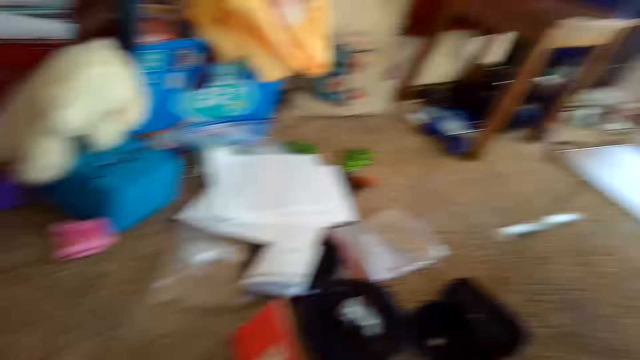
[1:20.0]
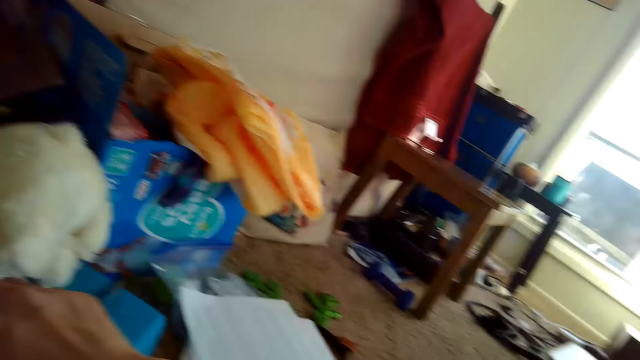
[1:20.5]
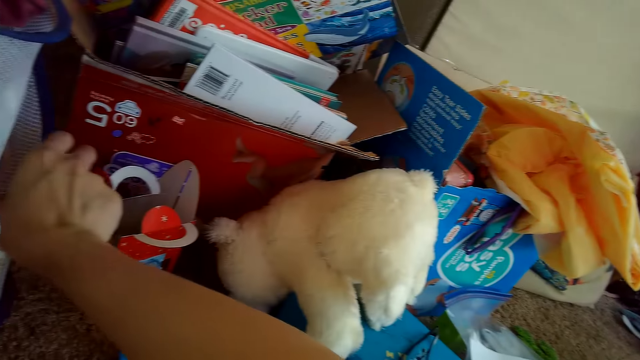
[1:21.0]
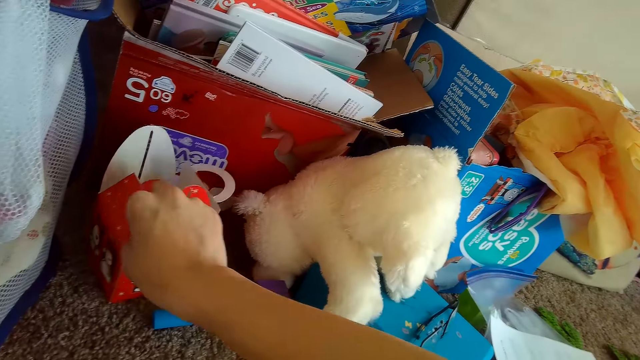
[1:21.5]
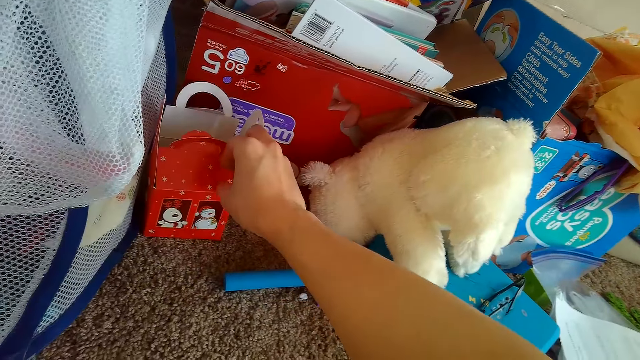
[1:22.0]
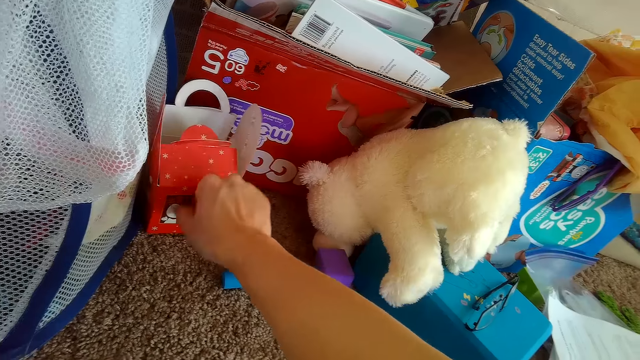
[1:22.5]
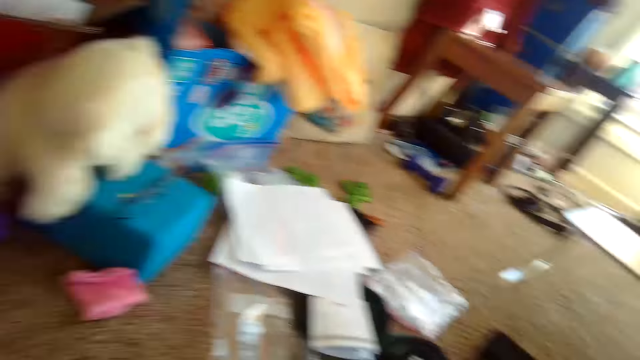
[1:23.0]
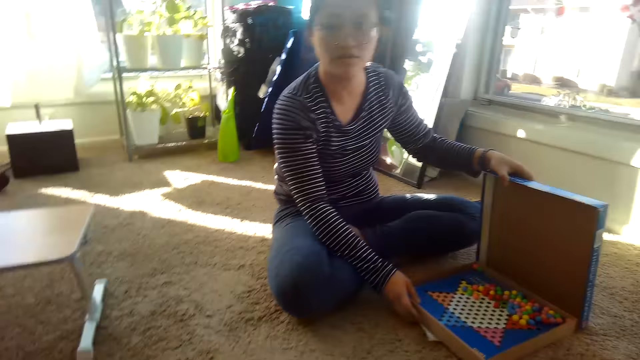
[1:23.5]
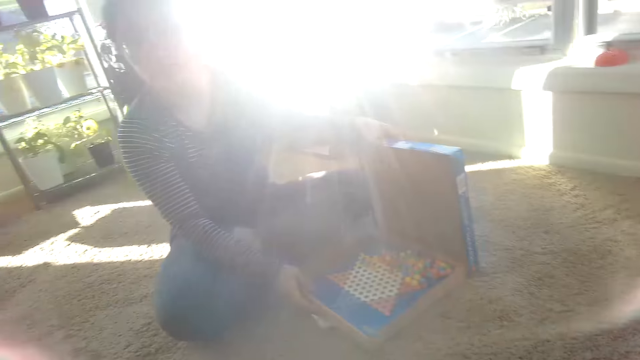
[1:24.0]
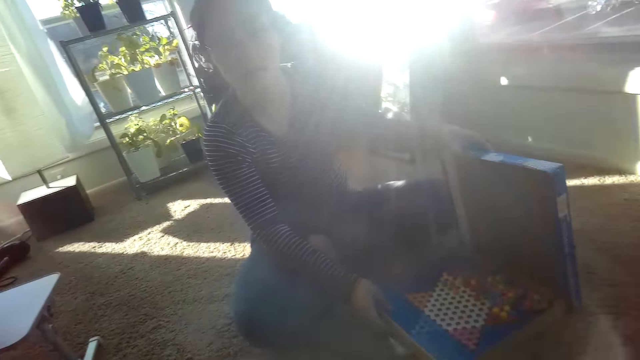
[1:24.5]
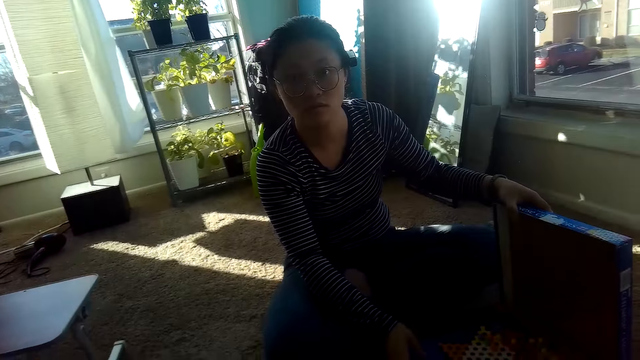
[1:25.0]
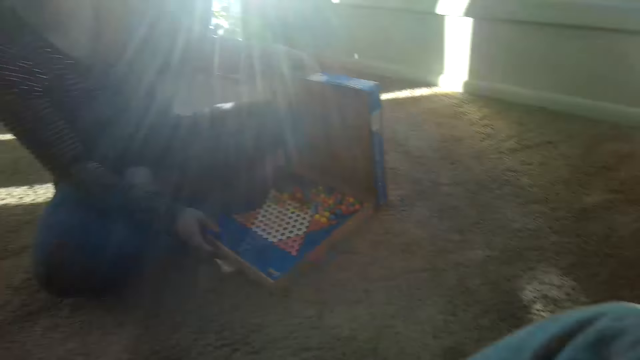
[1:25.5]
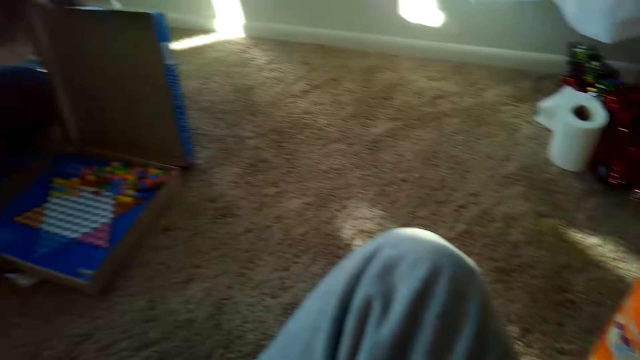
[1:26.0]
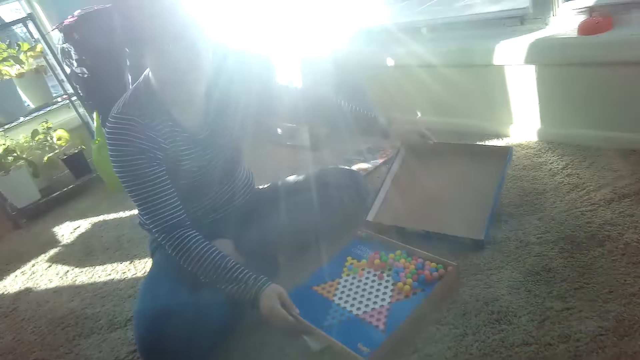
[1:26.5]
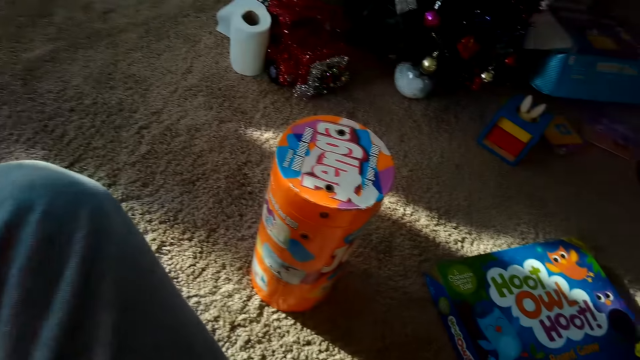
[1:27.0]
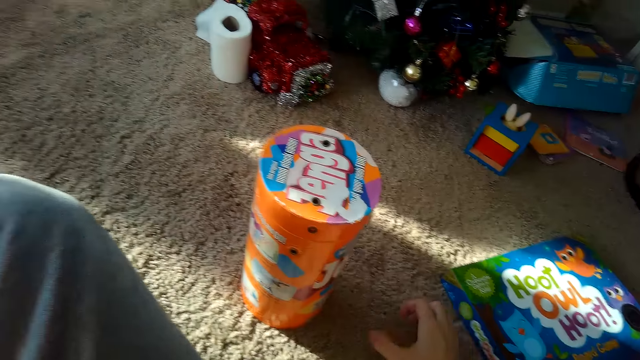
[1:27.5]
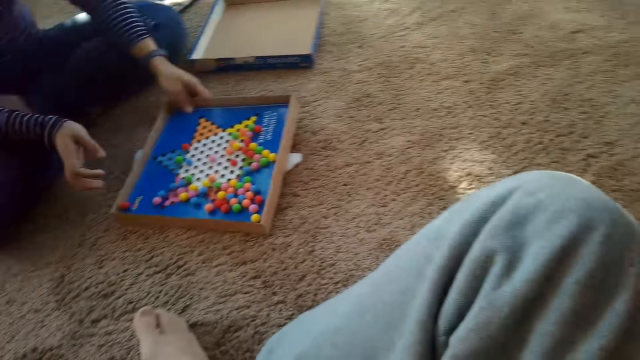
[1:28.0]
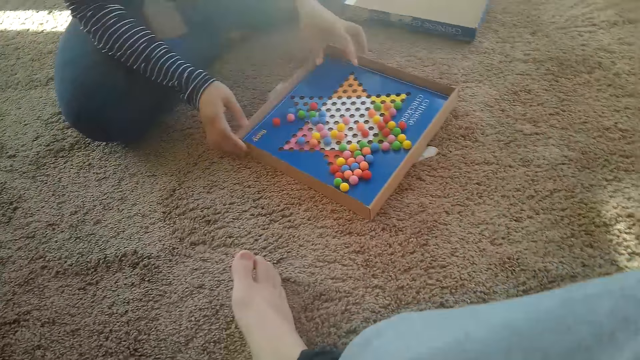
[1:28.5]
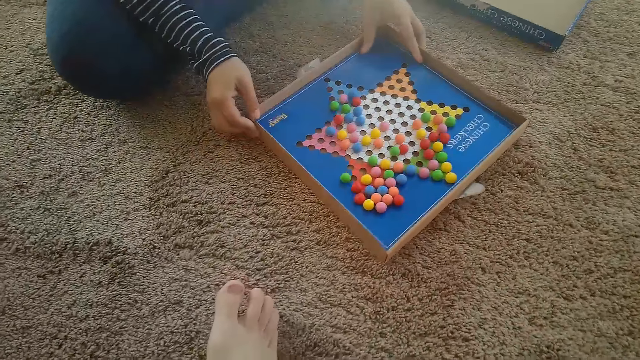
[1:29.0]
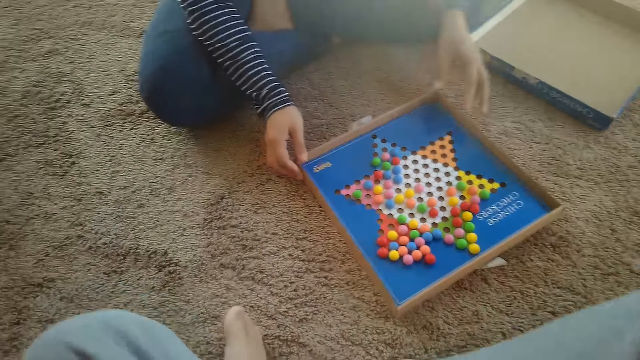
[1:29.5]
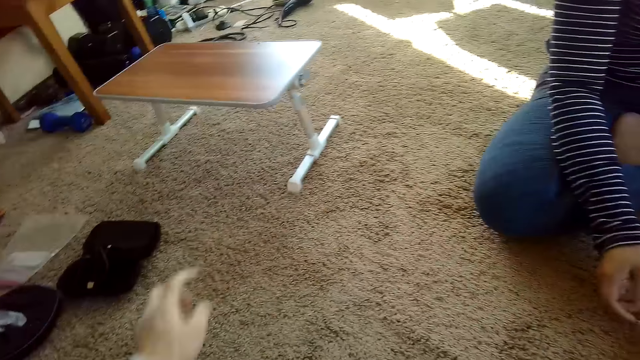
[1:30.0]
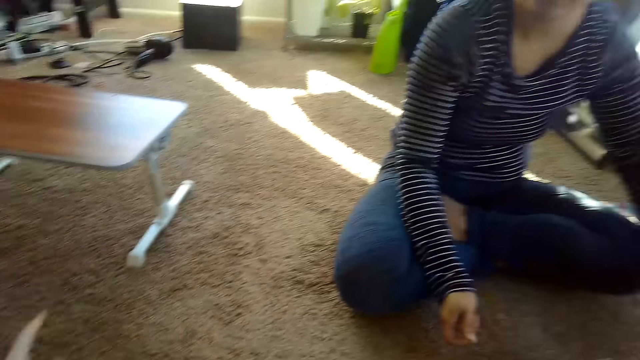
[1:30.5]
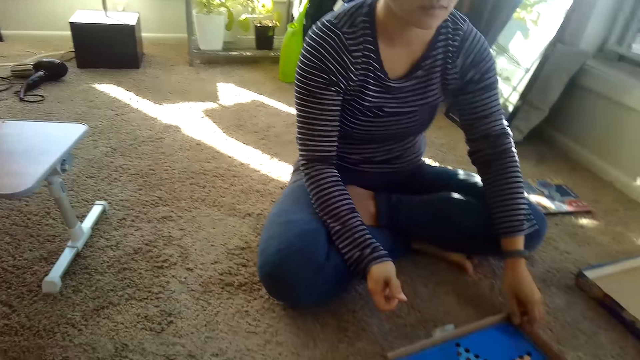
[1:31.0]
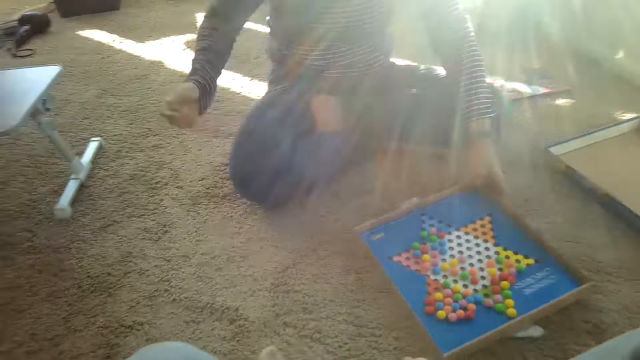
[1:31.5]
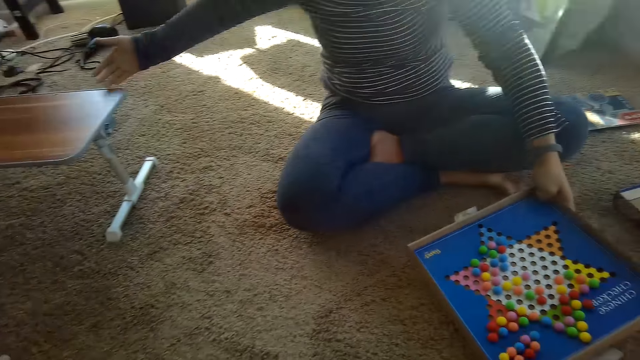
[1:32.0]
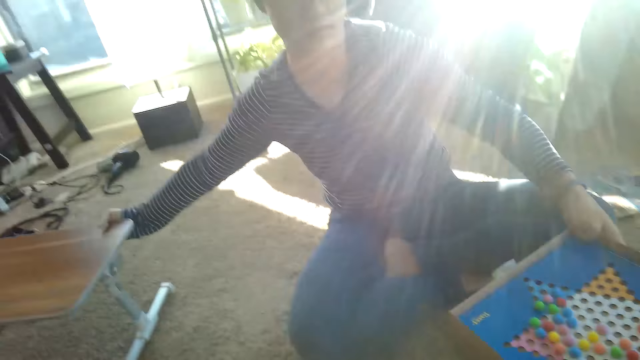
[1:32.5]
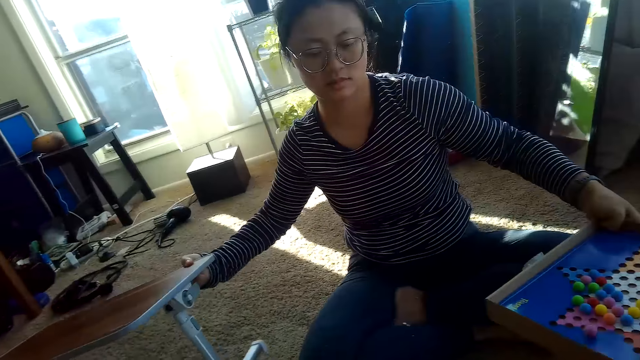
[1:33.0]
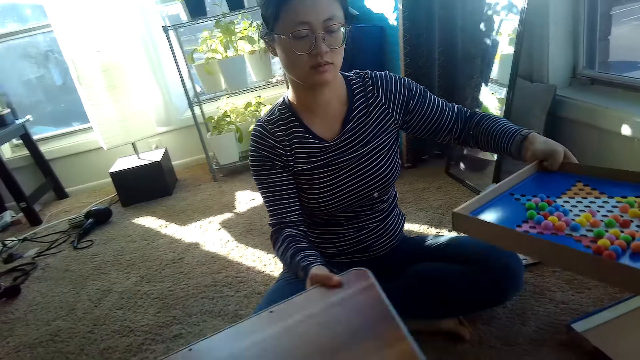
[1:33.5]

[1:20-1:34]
The camera wearer moves a box. They look around. They talk to the person. The person interacts with the camera wearer. The camera wearer moves the books with a right hand. They look around the room. They interact with the person. The person holds the box on the floor. The person holds the checkers game board. The camera wearer points a finger at the table. They interact with the person. The person picks up the checkers board game, picks up the table and moves the table.

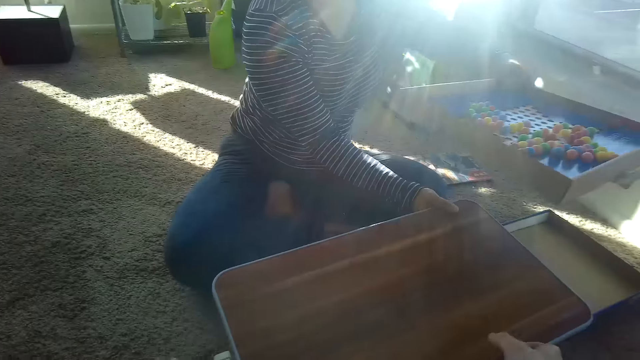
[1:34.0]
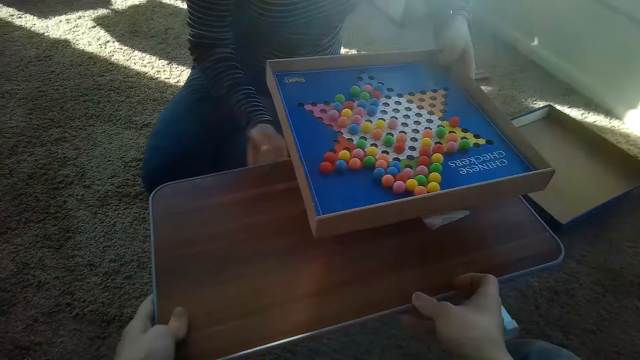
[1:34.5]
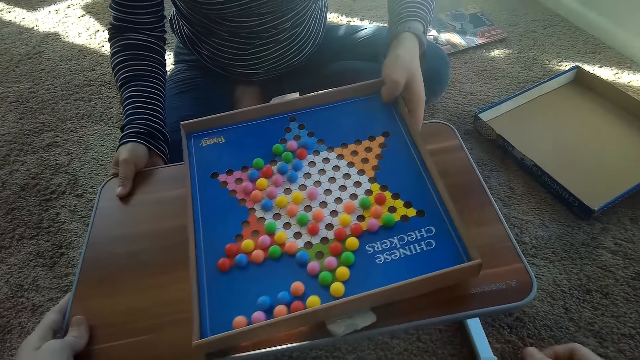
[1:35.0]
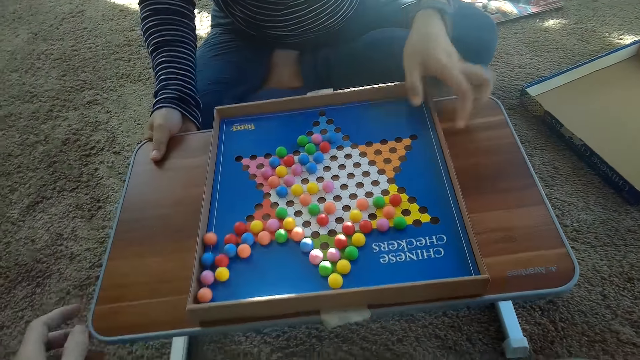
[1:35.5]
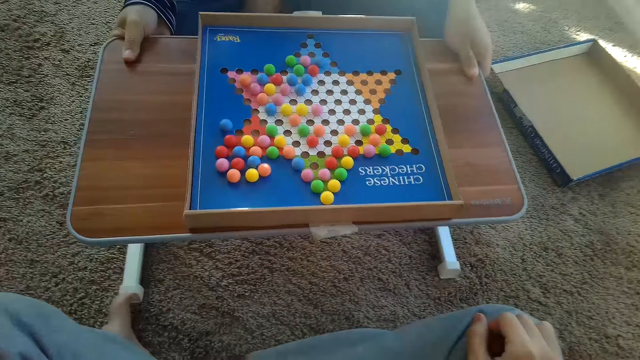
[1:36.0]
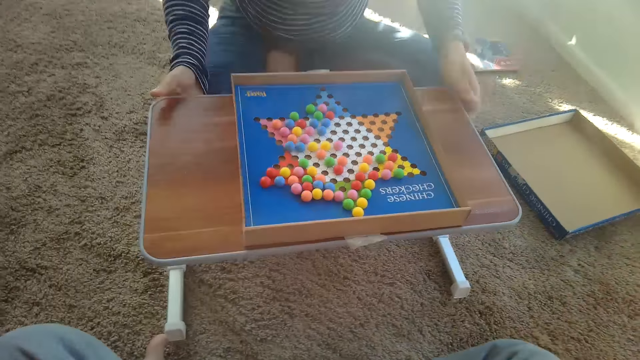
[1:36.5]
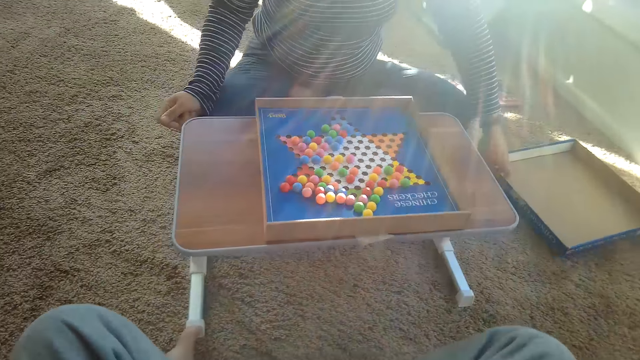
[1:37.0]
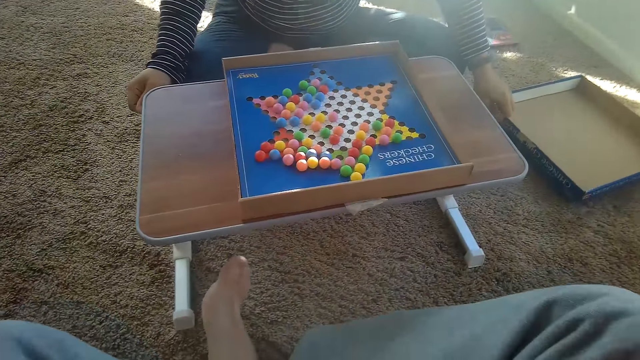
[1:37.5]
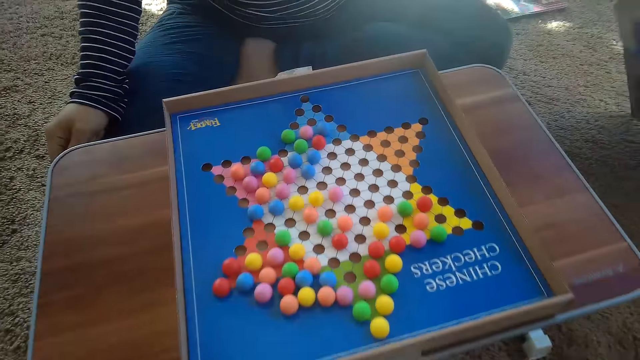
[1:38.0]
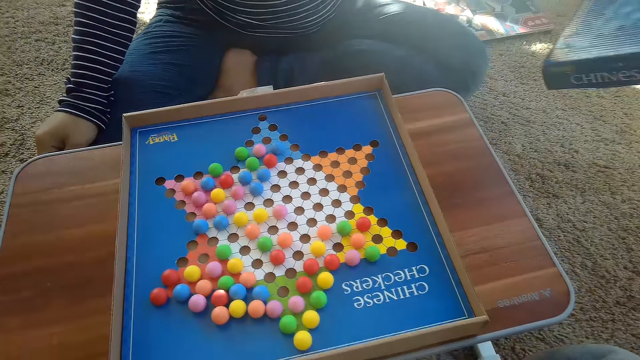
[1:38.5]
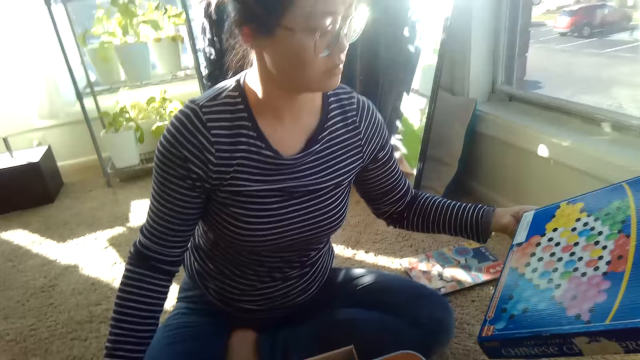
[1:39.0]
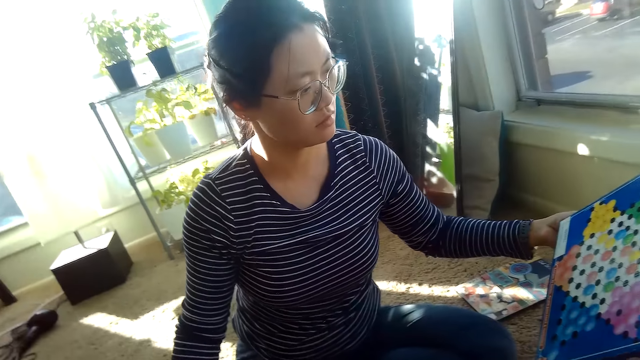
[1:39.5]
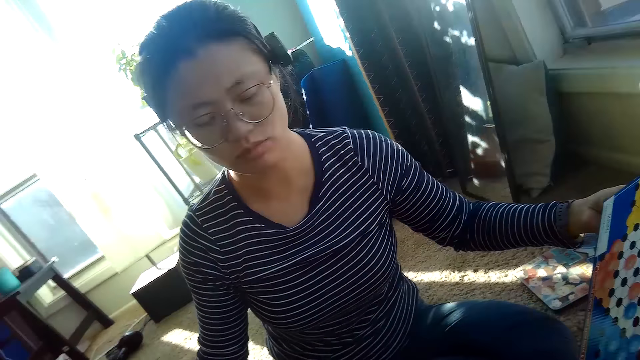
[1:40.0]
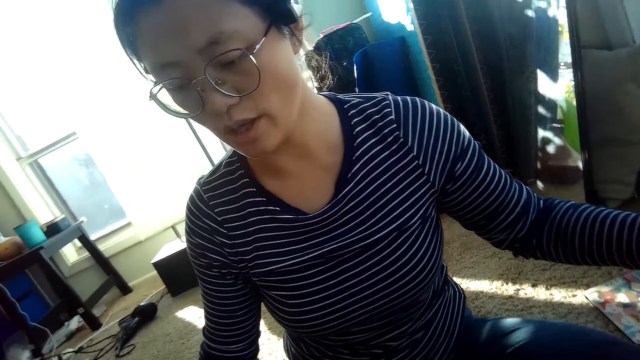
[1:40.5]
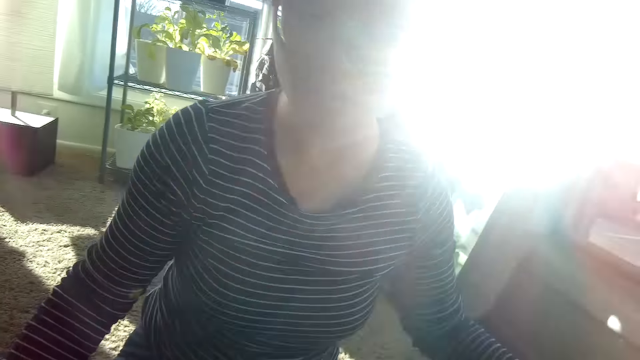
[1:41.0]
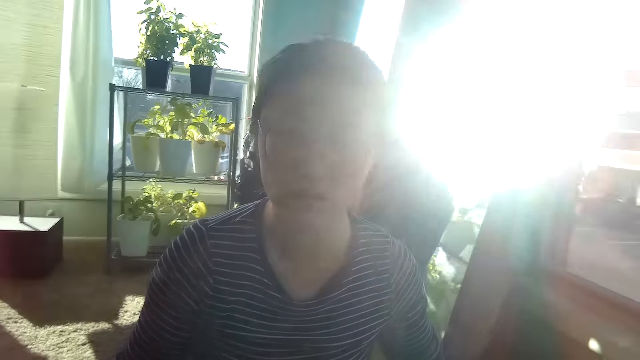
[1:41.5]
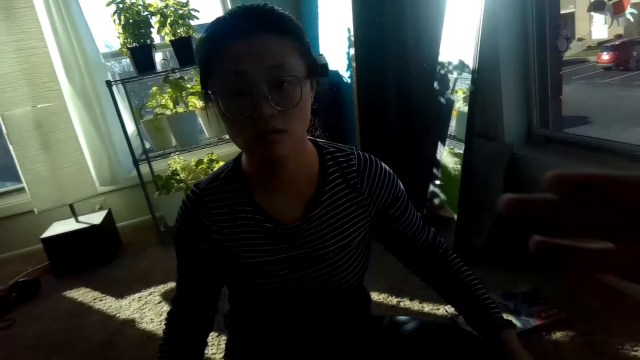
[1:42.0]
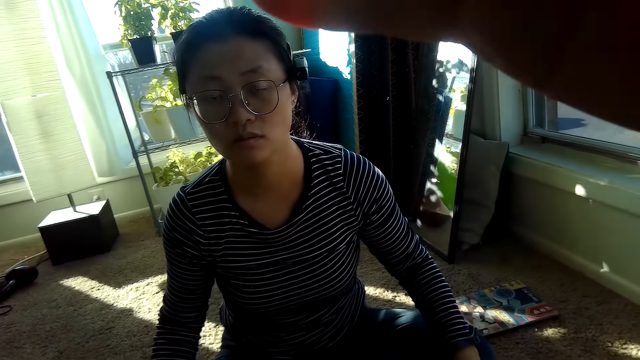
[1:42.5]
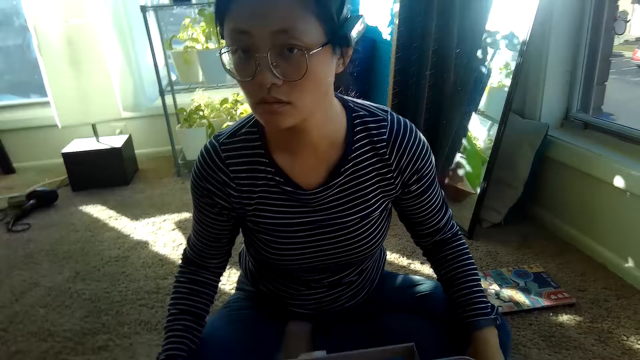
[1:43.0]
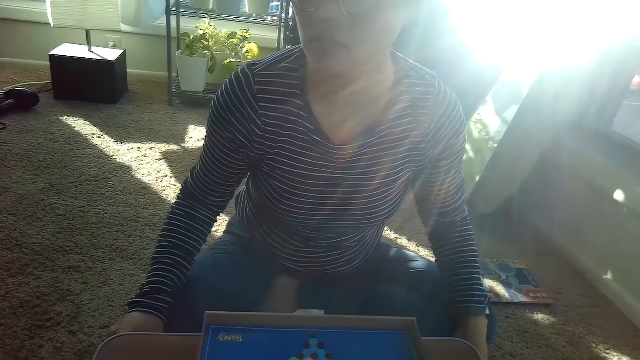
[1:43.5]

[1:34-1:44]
The camera wearer holds the table. The person places a box on the floor and puts the checkers board game on the table. The person moves the table, picks up the box cover or checkers box, and interacts with the camera wearer. The person reads the checkers box. The camera wearer talks to the person. They move the hand.
